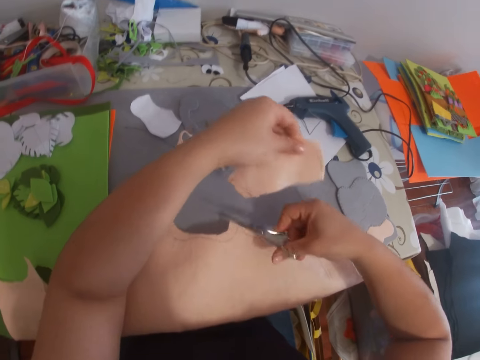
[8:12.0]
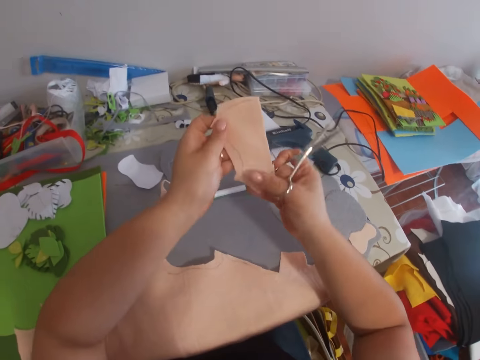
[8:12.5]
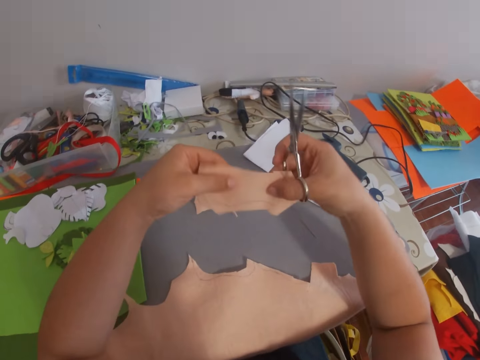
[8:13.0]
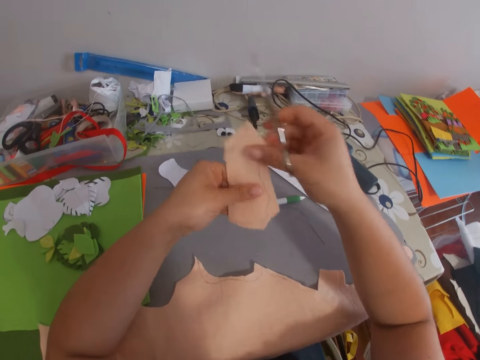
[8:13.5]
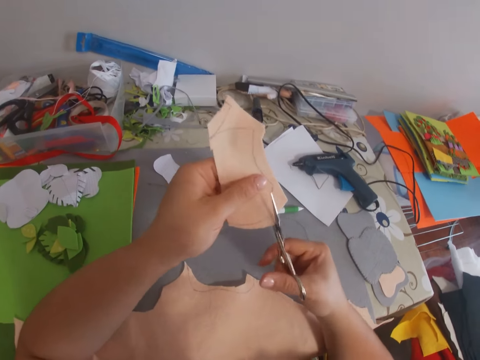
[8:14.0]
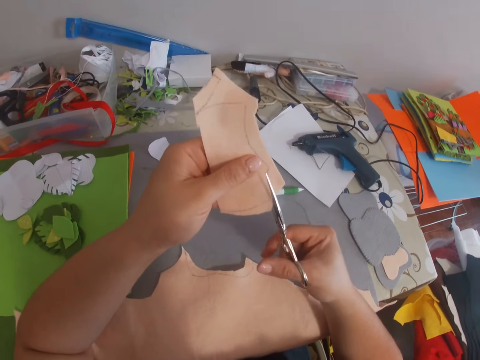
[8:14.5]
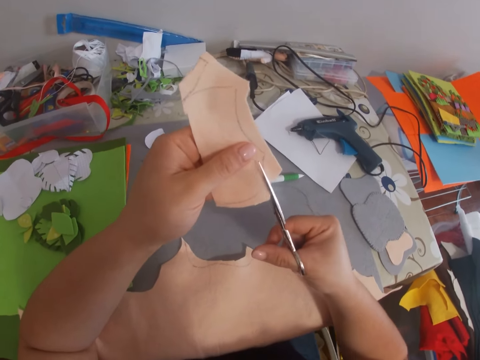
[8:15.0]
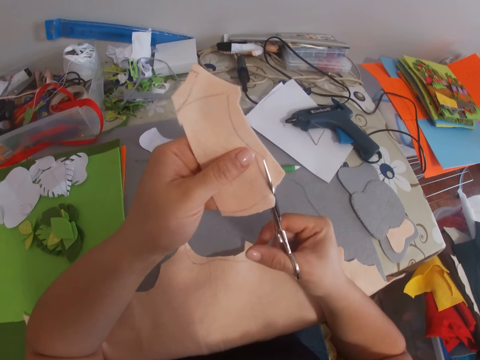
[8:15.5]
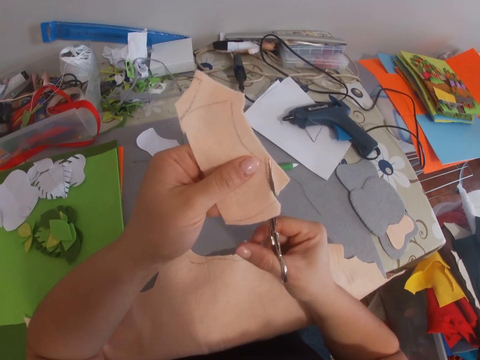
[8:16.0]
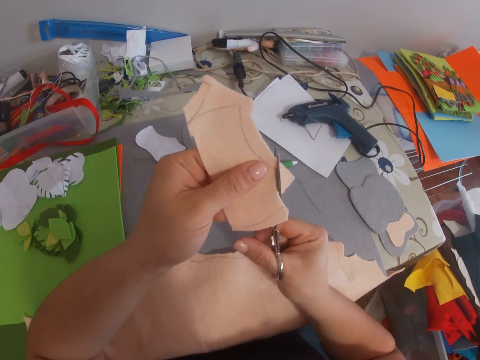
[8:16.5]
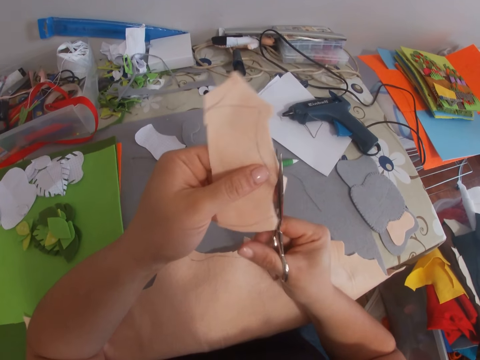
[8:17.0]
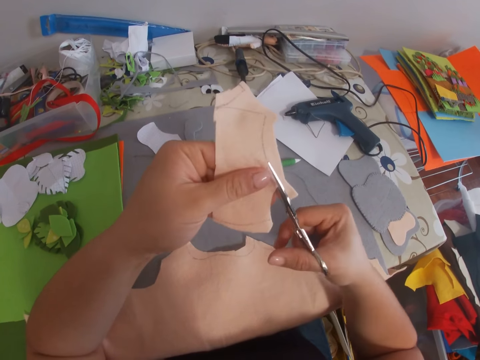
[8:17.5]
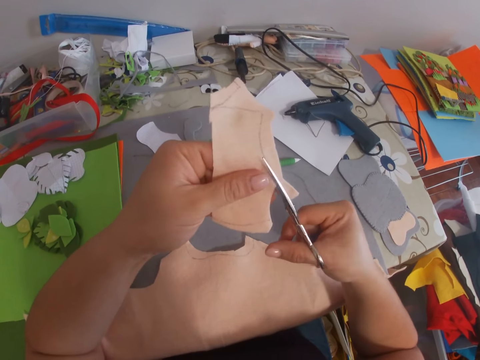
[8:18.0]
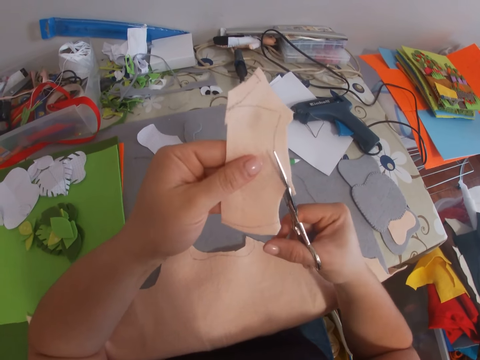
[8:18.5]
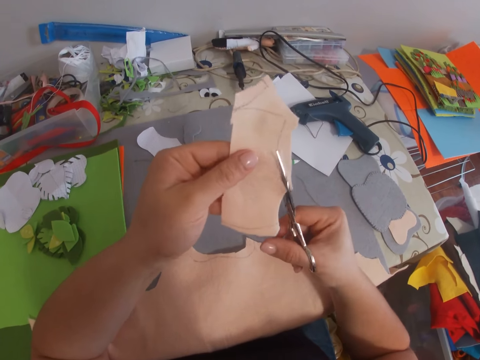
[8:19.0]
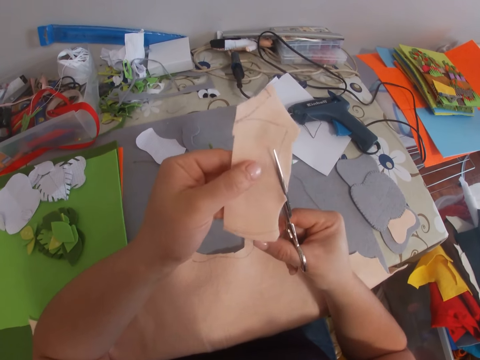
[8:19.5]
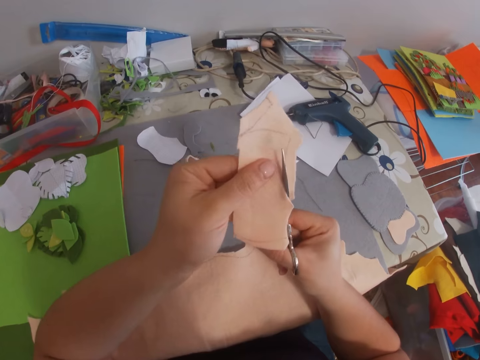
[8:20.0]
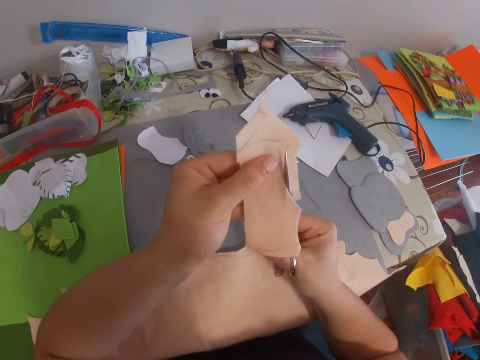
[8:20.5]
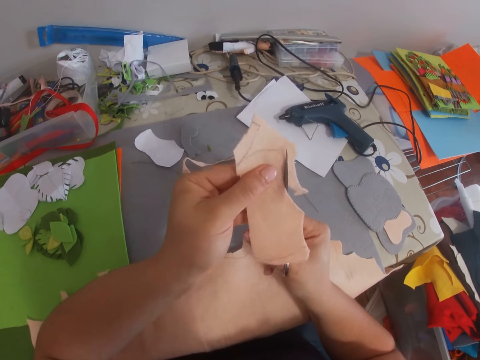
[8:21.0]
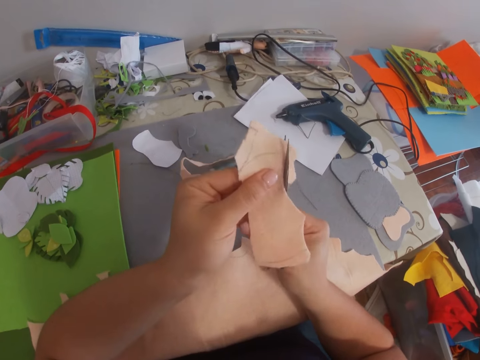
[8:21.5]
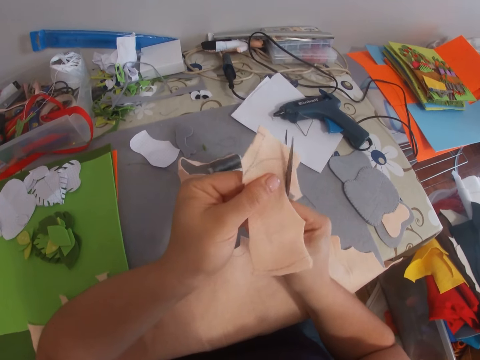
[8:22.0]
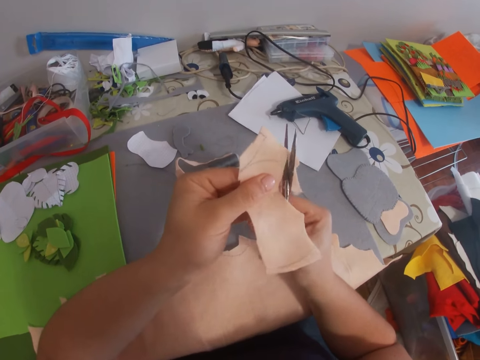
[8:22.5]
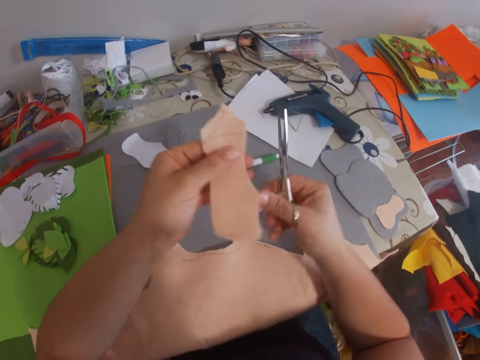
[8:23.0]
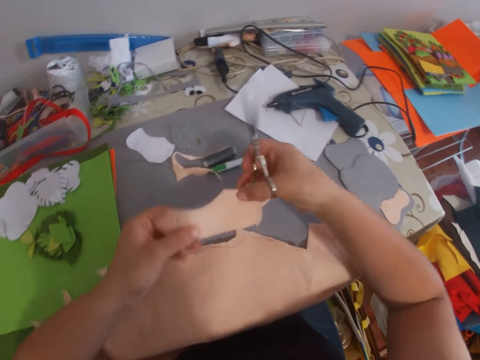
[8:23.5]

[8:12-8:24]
The camera wearer lifts the cut-off material. They trim the cut-out fabric with the scissors.

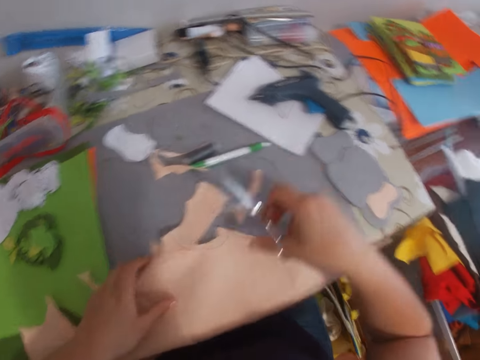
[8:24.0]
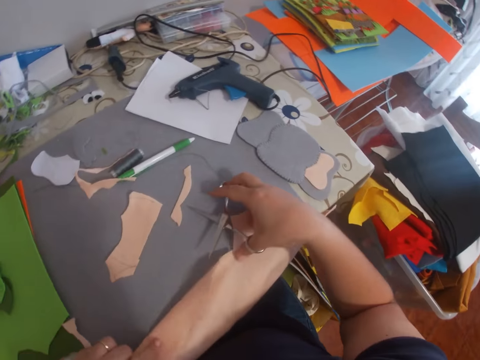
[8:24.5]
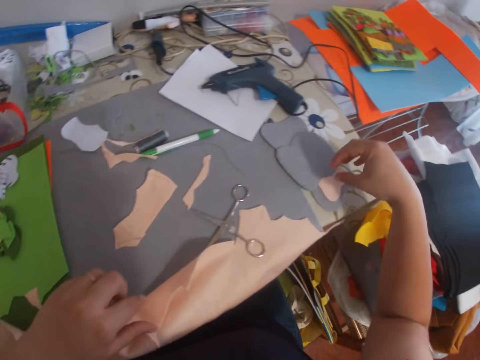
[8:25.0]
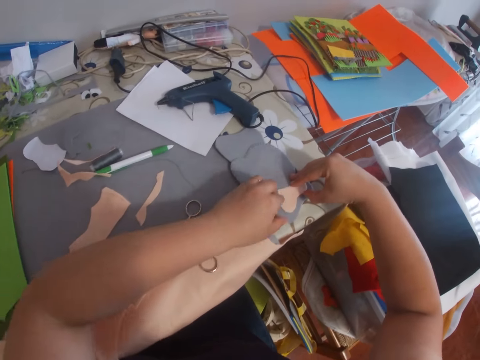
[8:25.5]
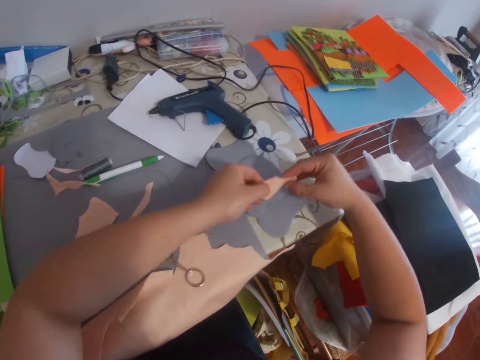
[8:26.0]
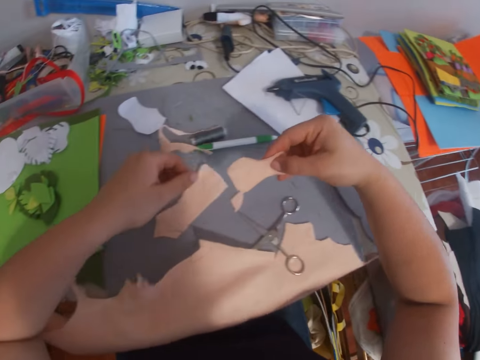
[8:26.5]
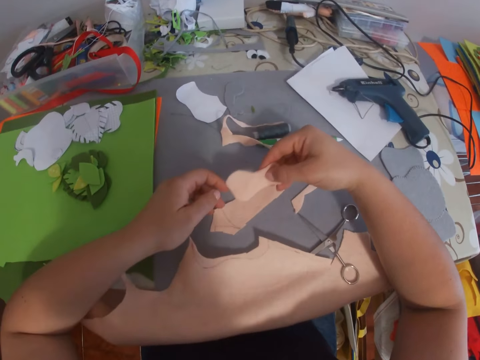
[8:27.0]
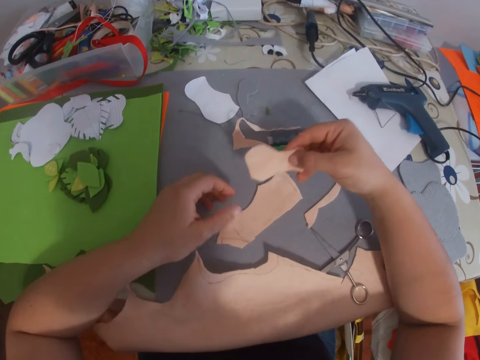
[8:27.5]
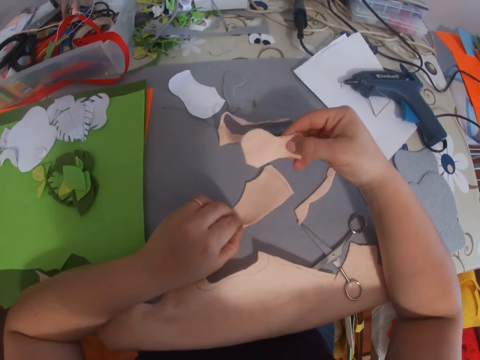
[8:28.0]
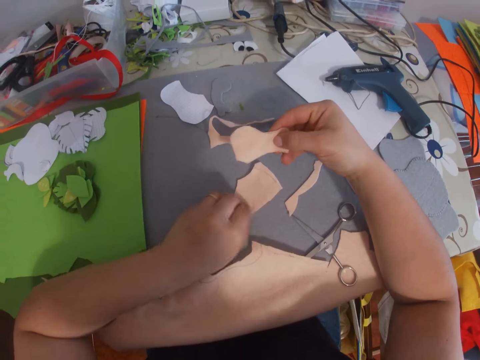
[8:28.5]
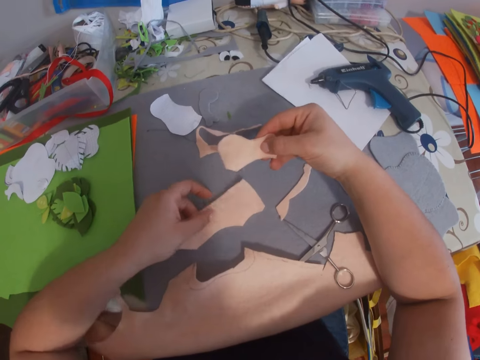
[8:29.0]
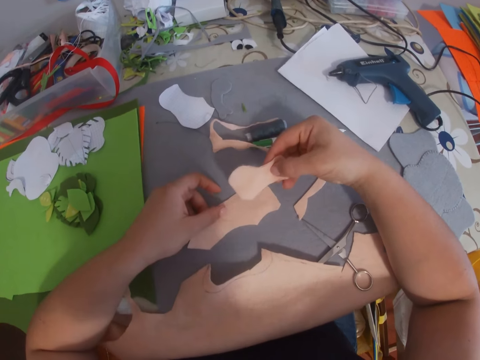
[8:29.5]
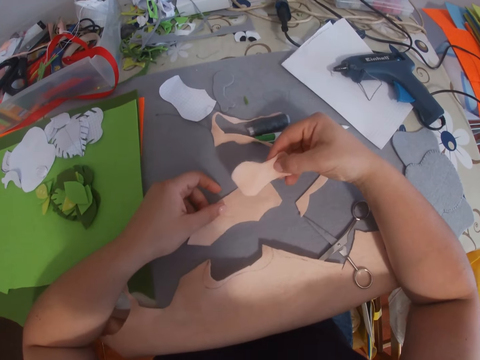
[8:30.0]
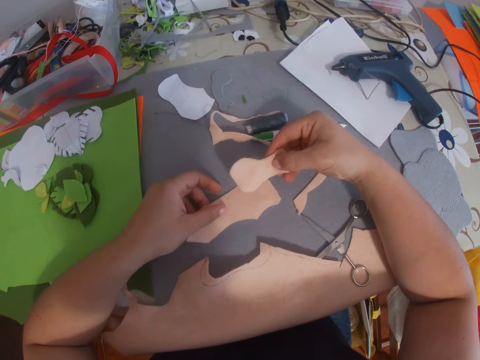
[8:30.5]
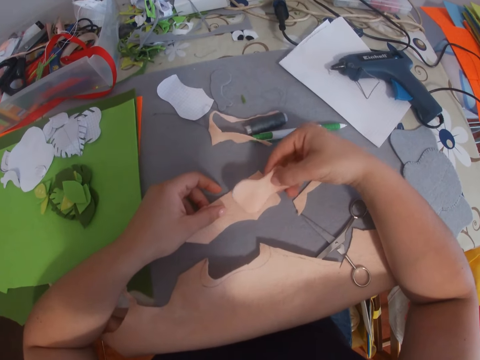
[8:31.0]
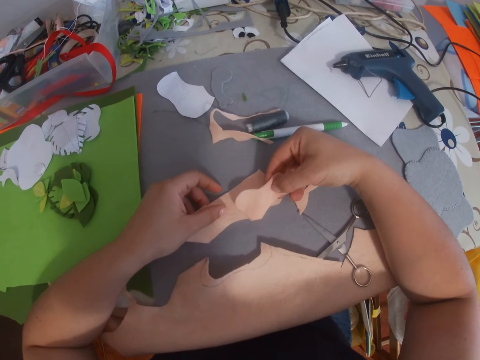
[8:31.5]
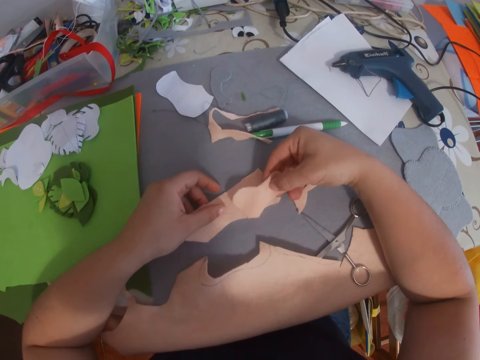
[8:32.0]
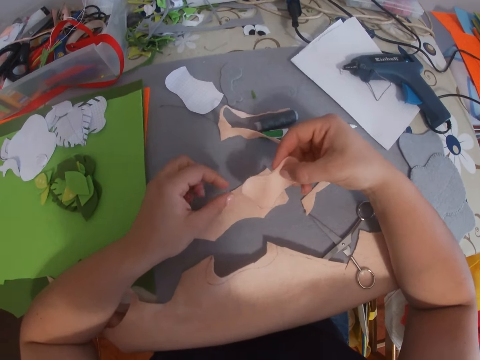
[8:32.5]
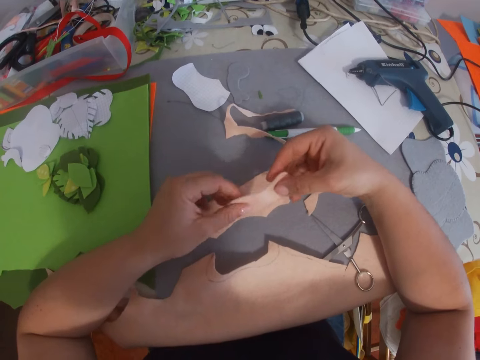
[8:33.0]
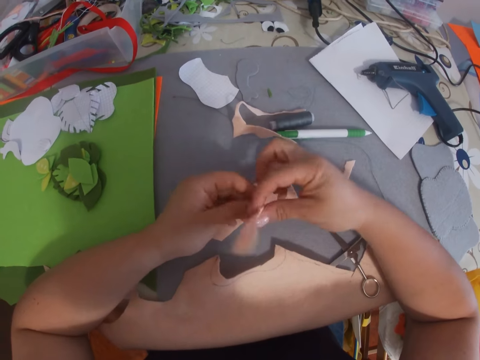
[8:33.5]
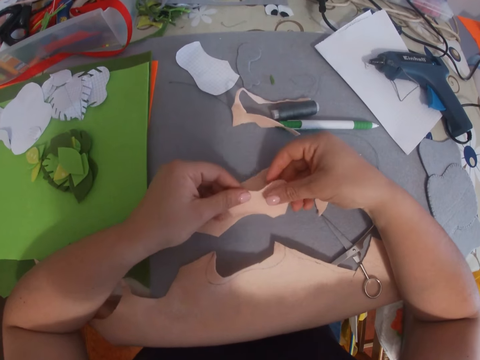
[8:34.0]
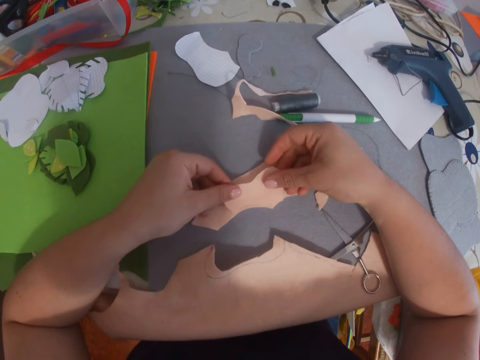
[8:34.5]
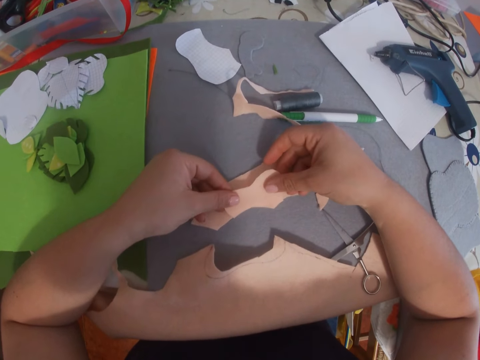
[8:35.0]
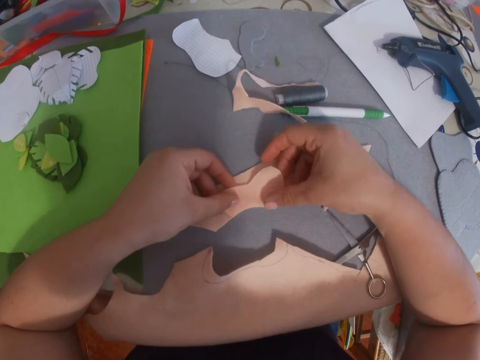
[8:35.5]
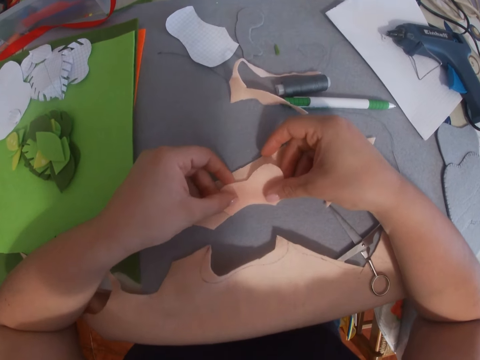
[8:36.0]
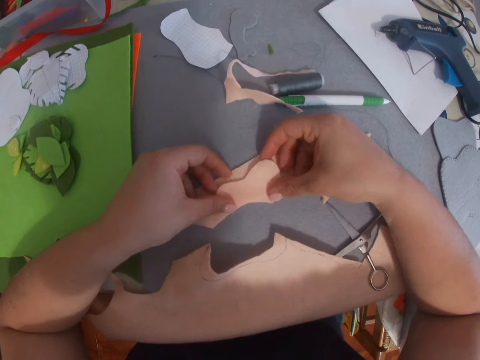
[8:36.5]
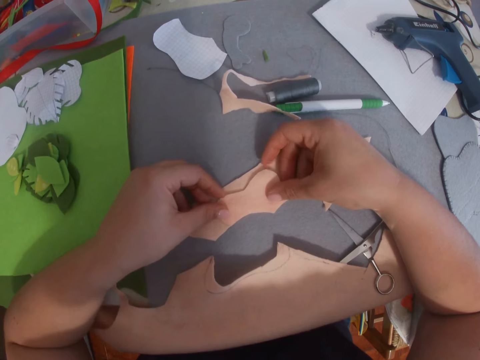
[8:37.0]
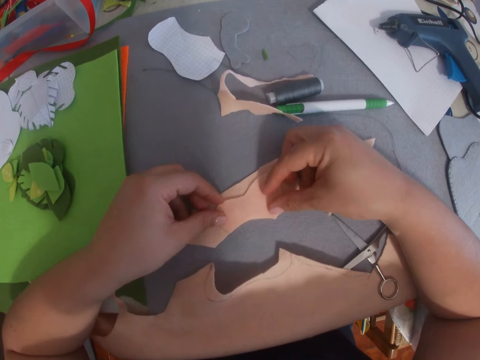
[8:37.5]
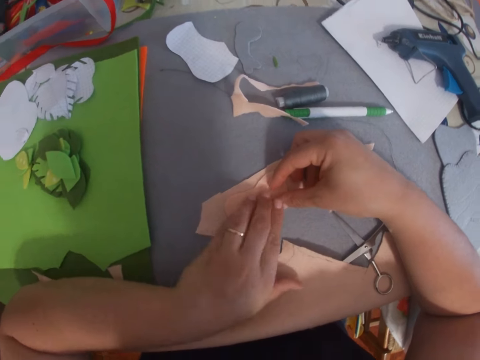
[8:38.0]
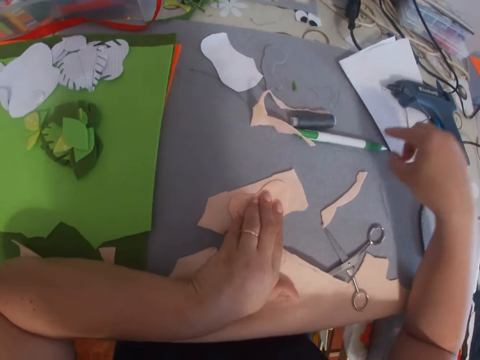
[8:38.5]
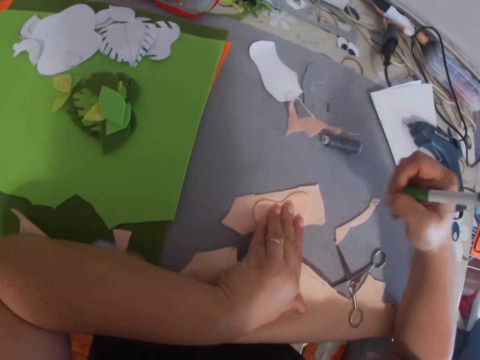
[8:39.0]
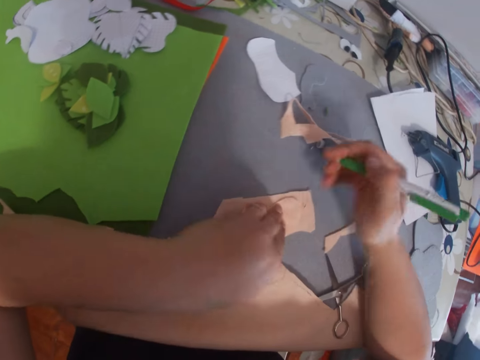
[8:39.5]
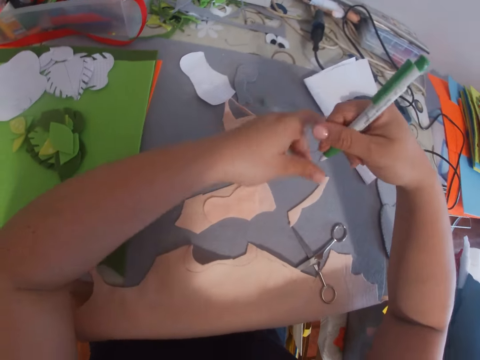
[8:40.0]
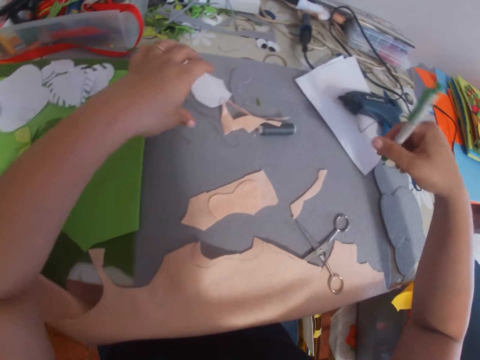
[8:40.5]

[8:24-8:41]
The camera wearer drops the cut-out fabric on the table. They drop the scissors on the table, pick up the fabric cut-out on the craft and turn over the fabric cut-out on the table. They look at the material on the table. They place the fabric cut-out on the other fabric cut-out on the table. They pick up the click ballpoint pen from the table. They mark the material lying on the table.
